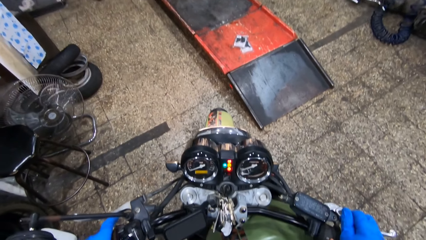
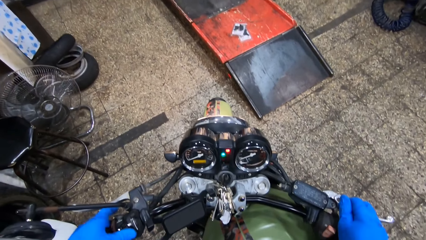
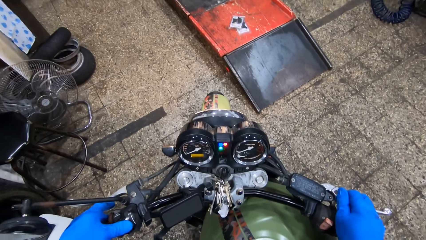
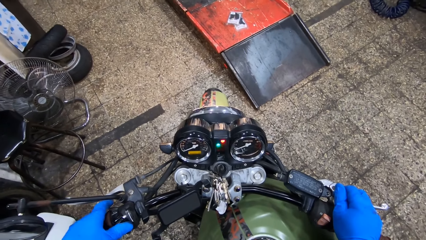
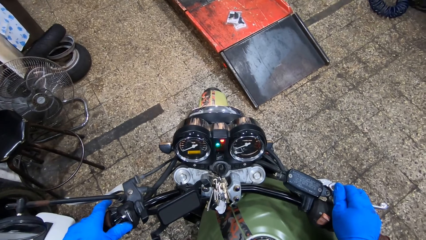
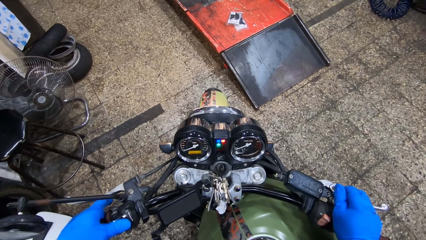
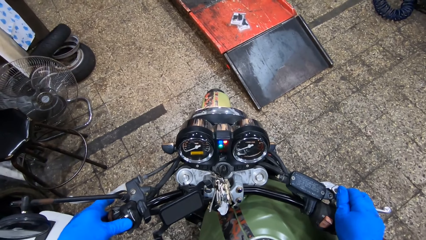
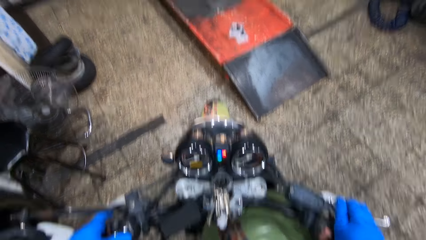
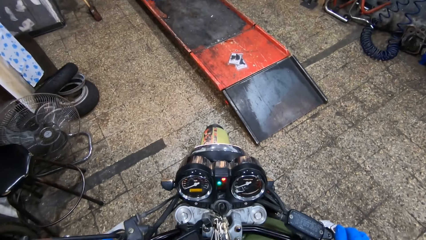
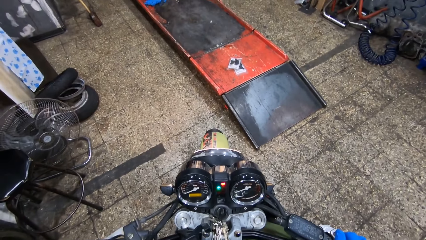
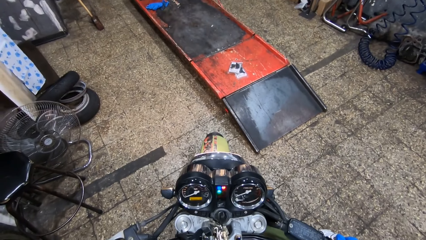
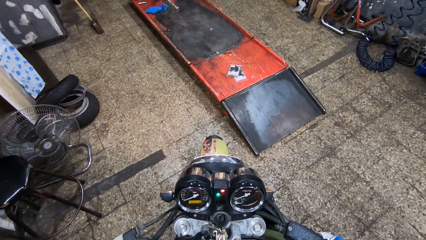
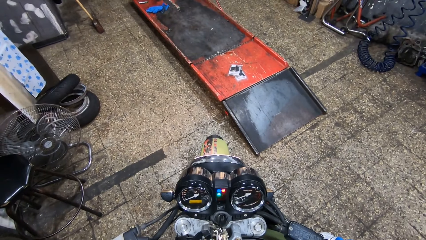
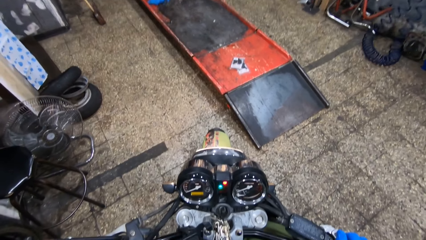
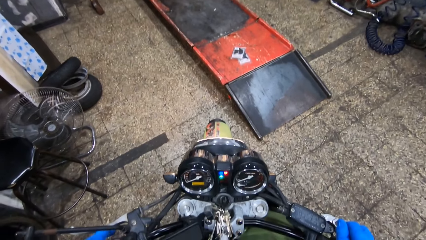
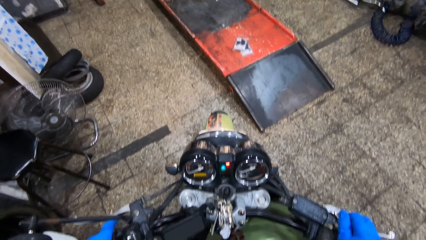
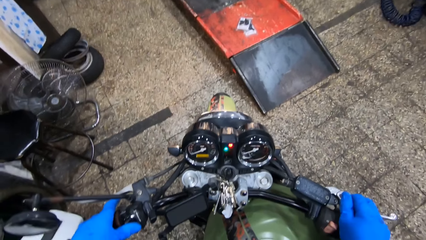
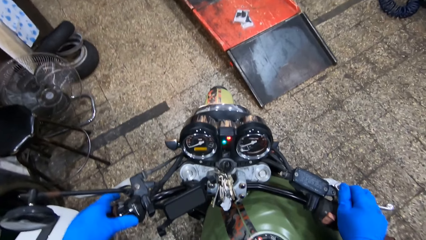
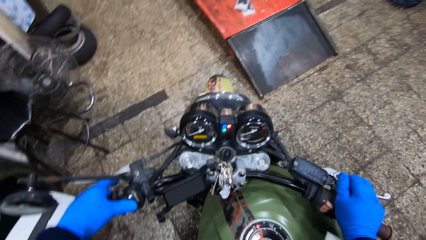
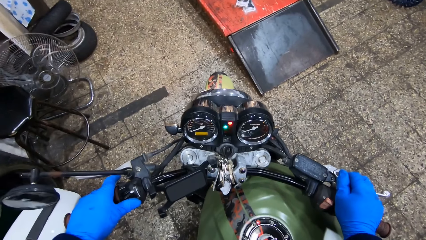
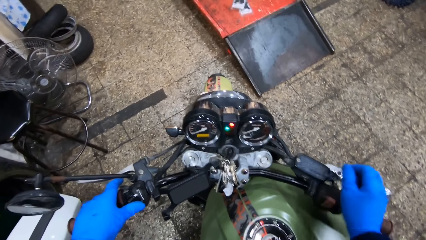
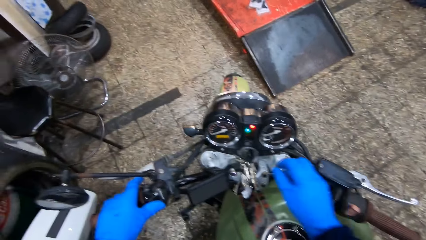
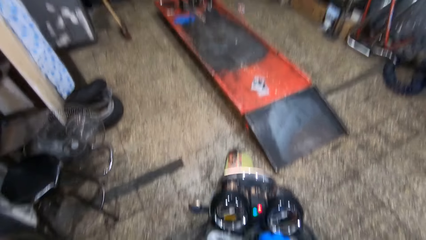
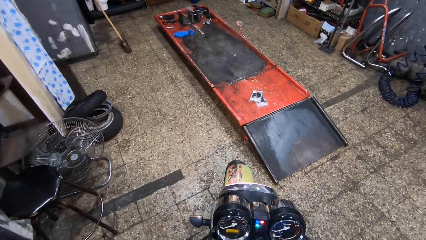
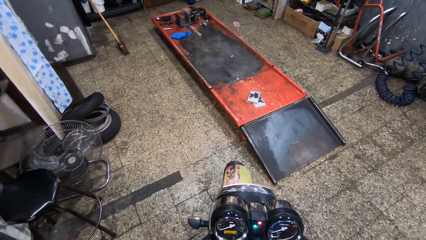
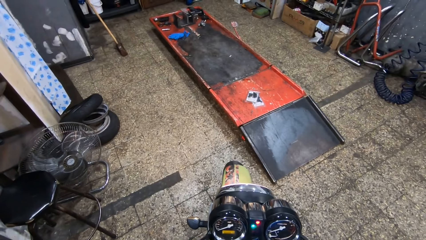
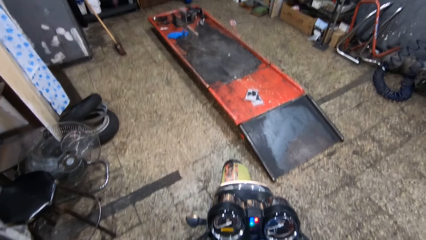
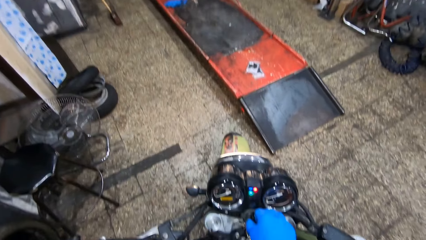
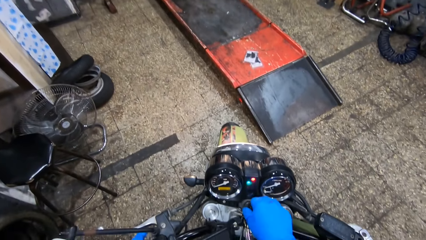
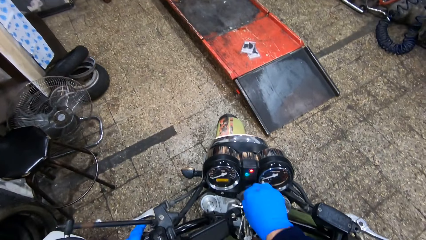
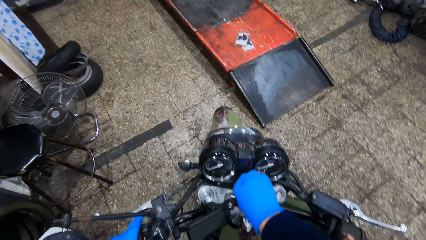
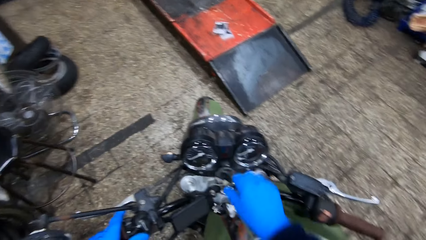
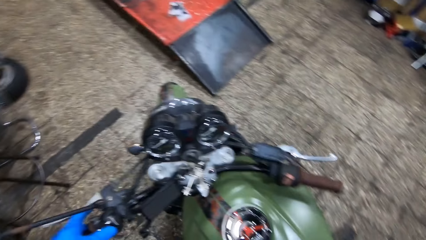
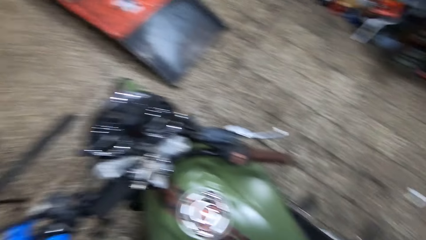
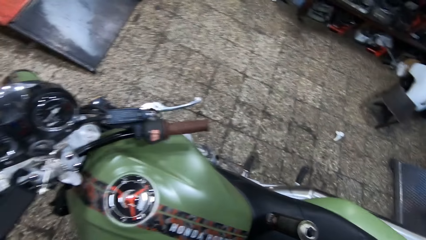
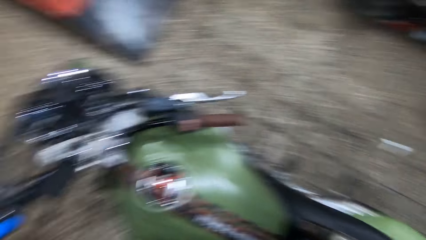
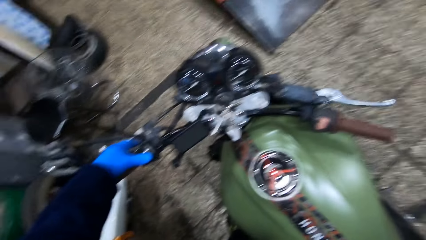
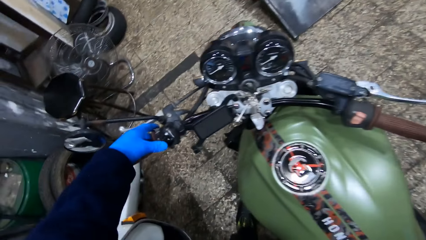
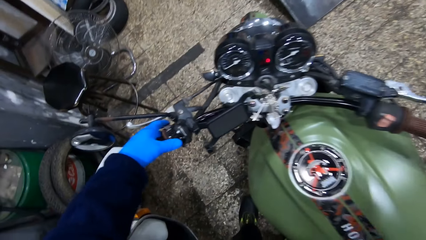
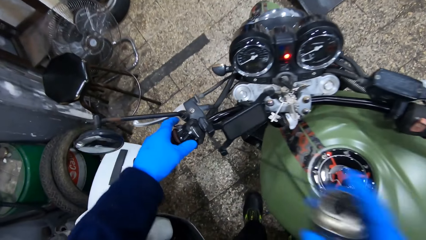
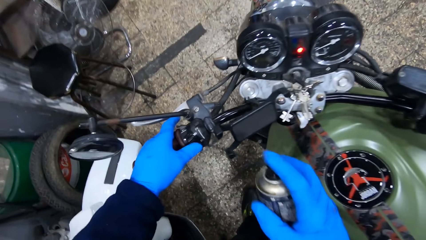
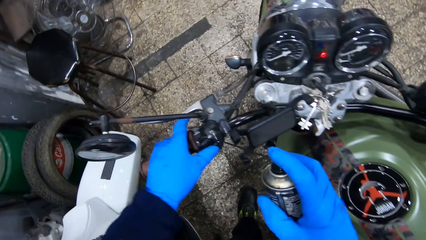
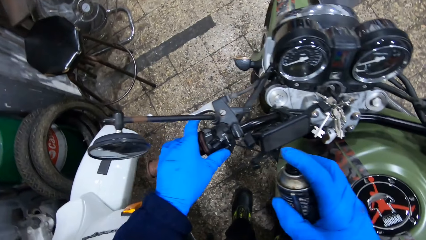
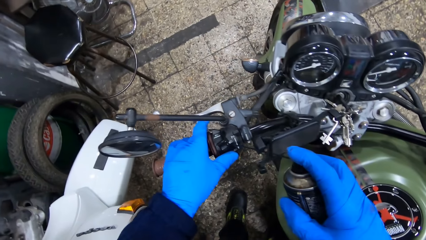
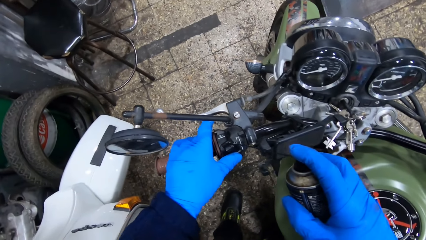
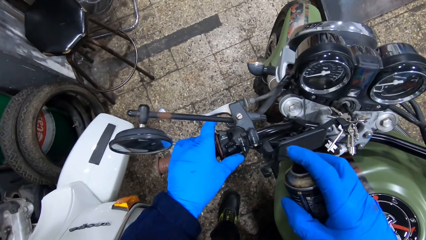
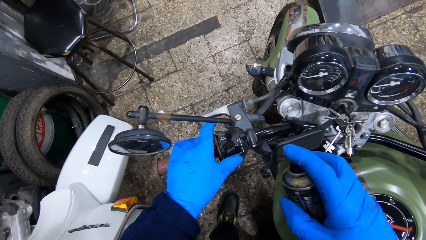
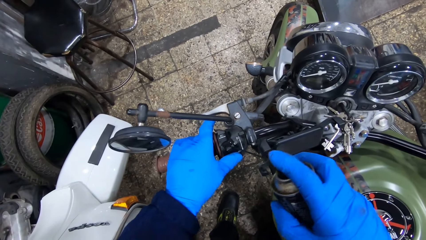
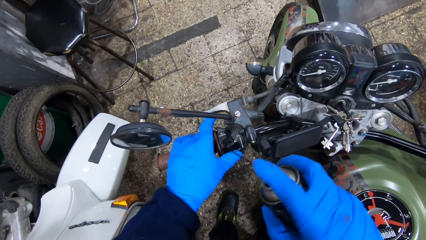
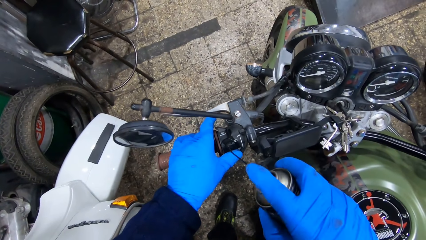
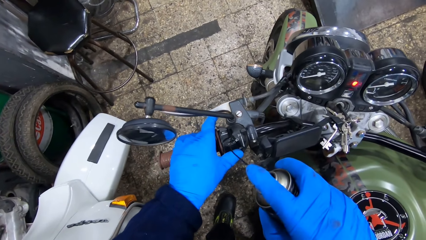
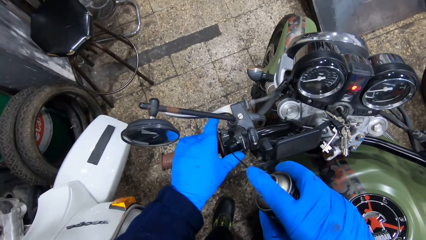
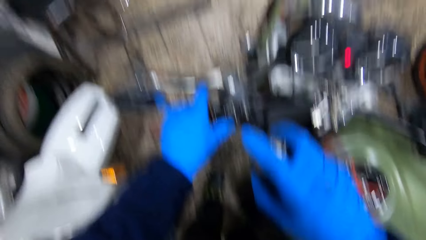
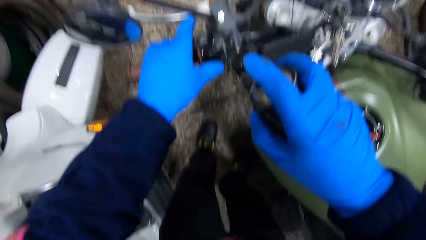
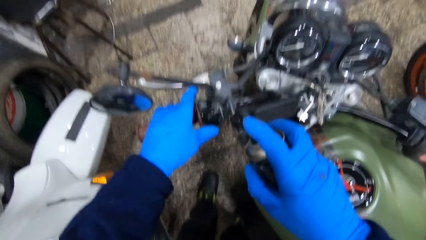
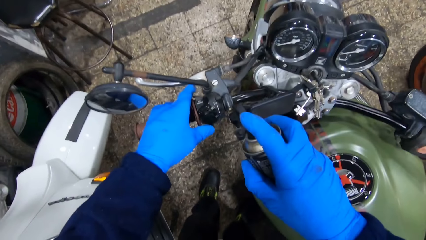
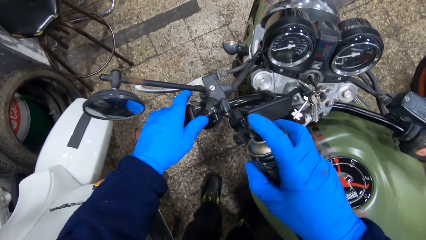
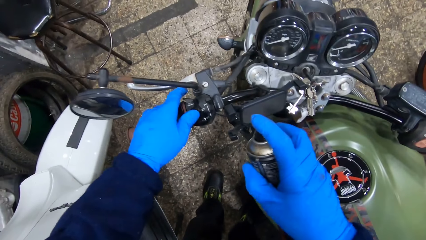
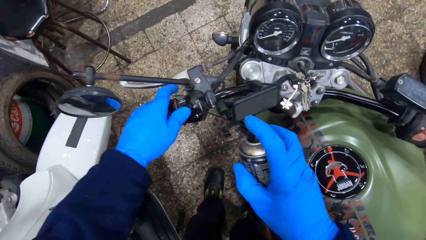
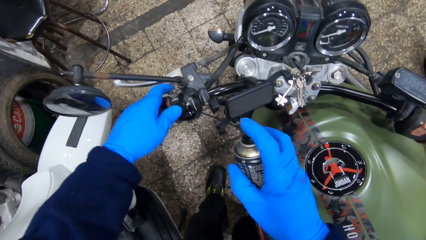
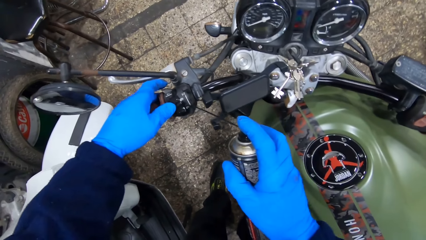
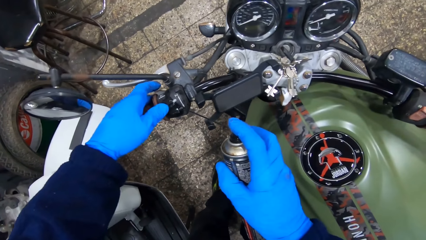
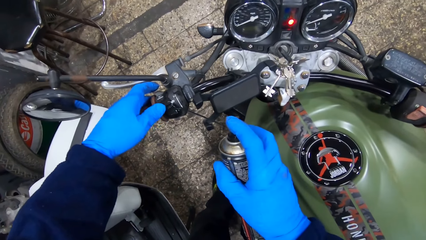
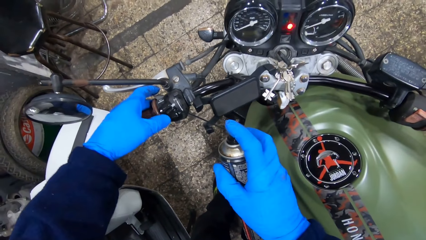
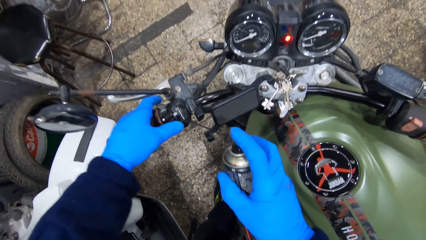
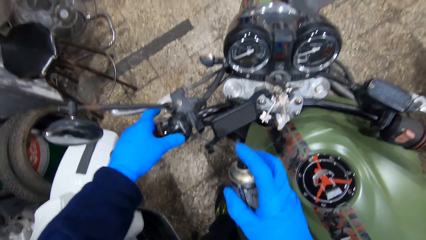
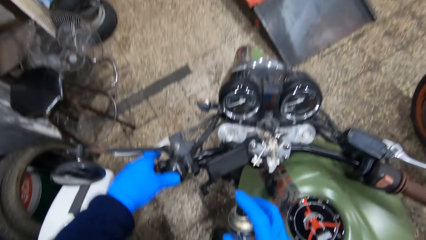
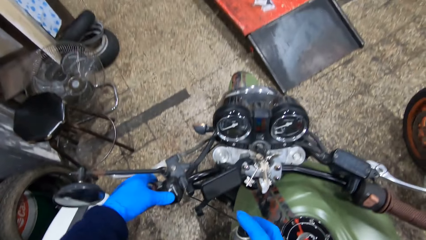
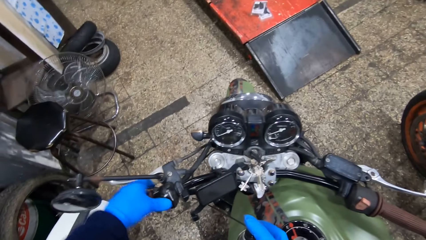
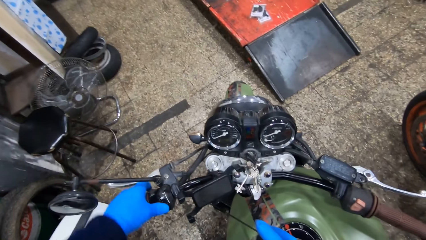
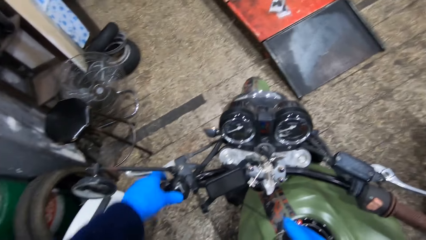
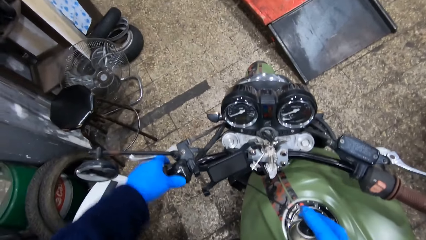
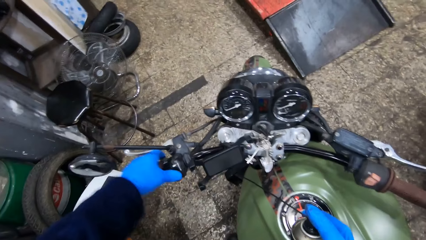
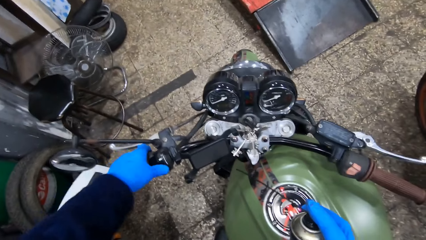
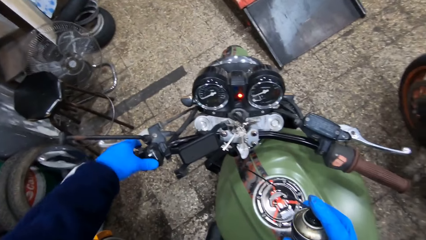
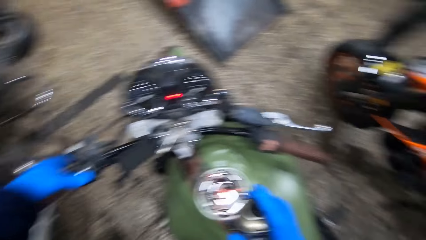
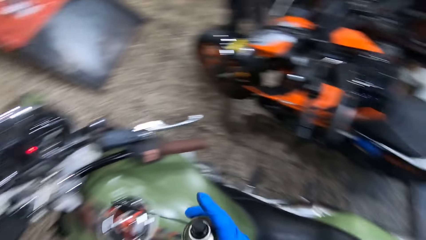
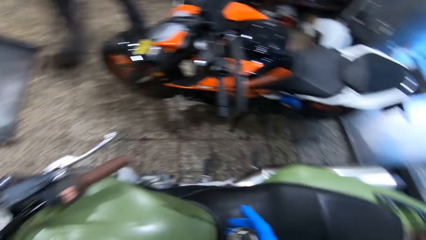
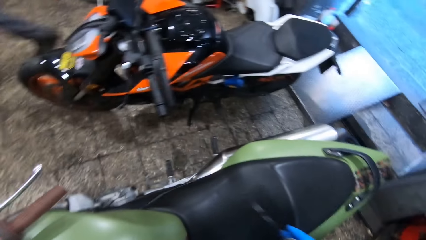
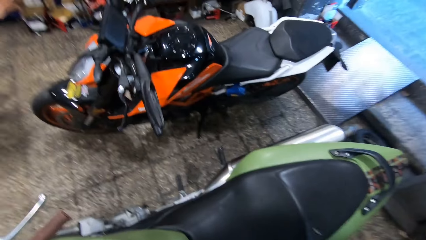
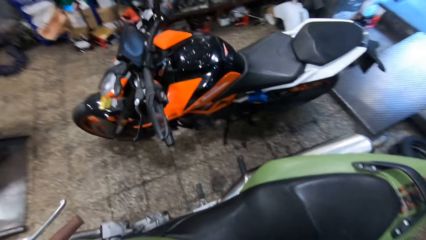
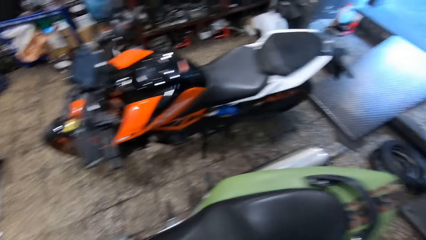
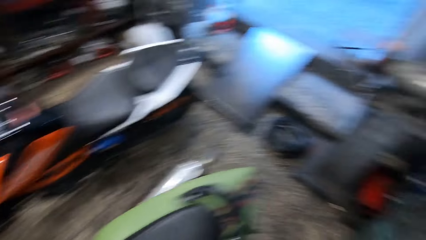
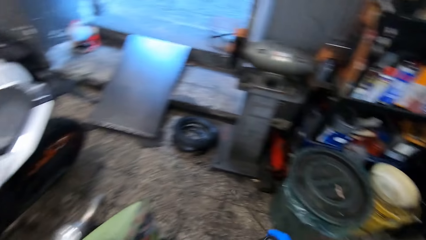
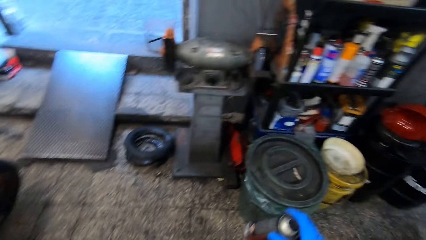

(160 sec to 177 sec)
The camera wearer presses the headlight dip switch on the clutch lever on the motorcycle with his right hand. He adjusts a handle with his hand. He looks around a garage. He turns off the motorcycle with the key in his right hand. He adjusts the handle with his hand. He sprays the headlight dip switch on the clutch lever on the motorcycle with the spray lubricant in his right hand. He presses the headlight dip switch on the clutch lever on the motorcycle with his right hand. He adjusts the handle with his hand. He walks around the garage.
